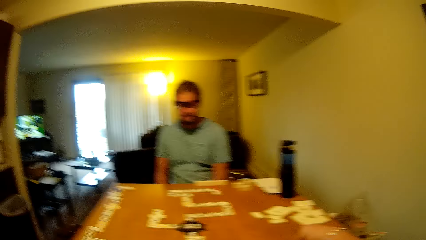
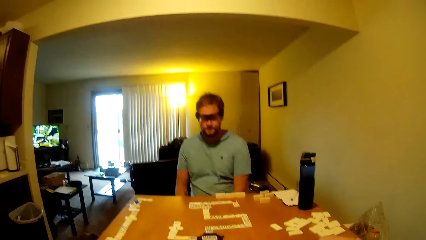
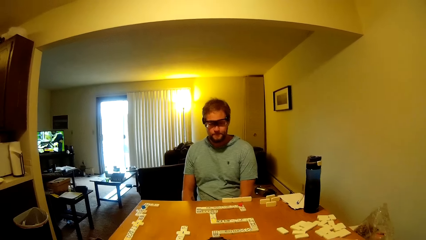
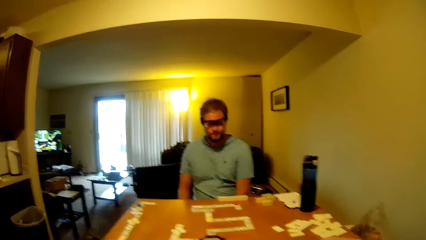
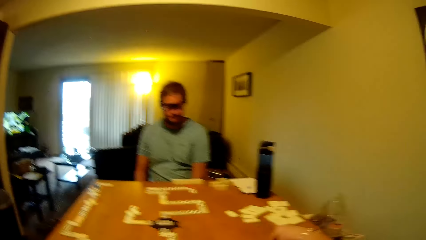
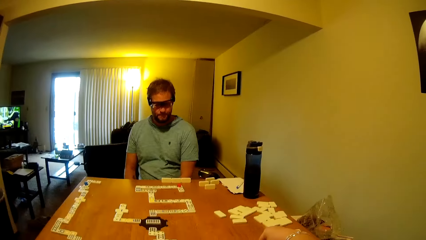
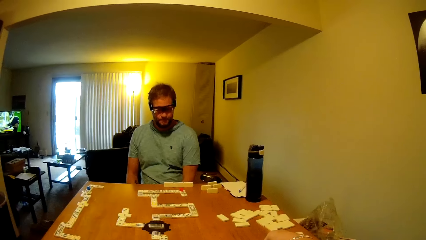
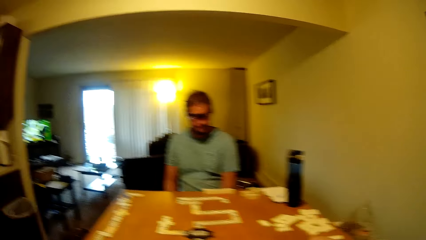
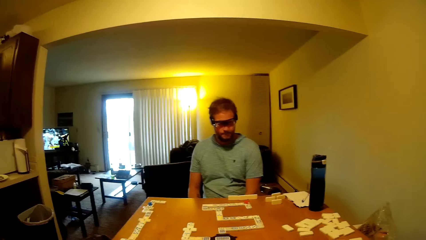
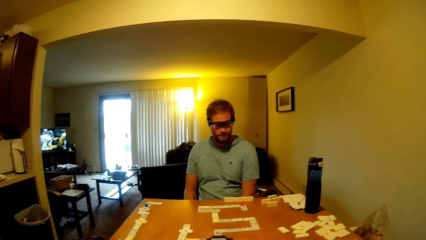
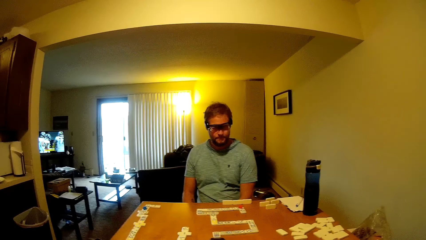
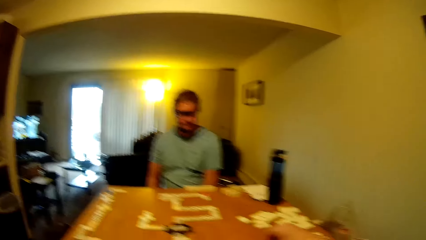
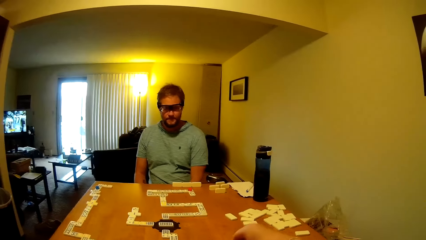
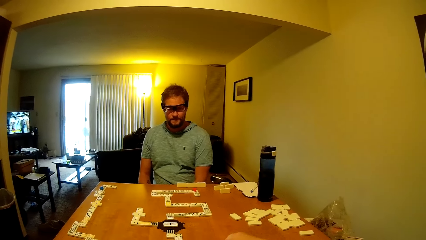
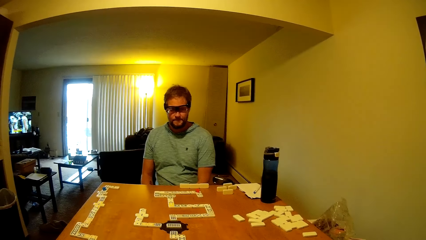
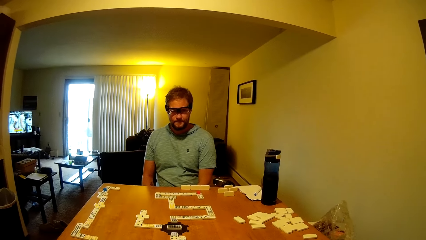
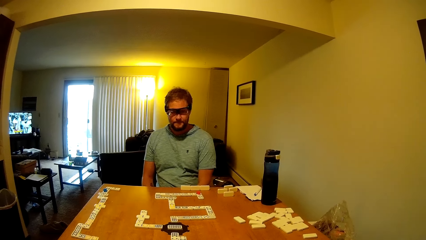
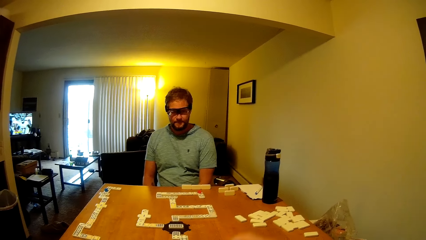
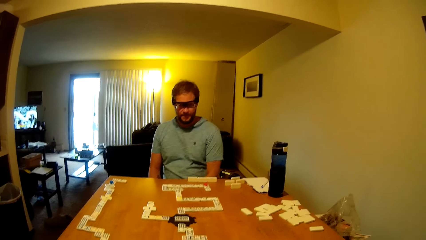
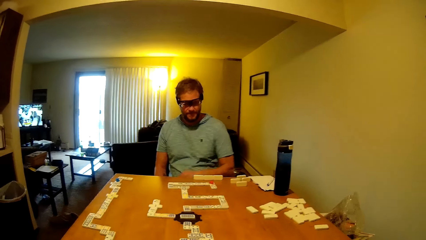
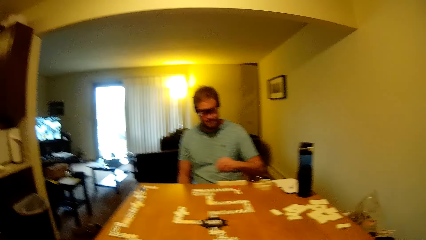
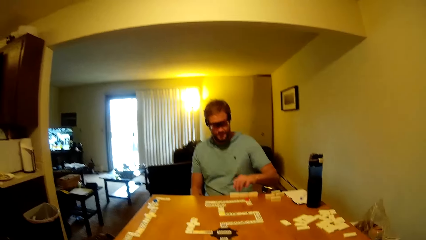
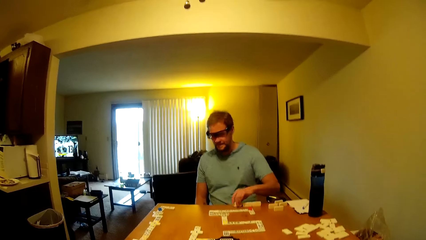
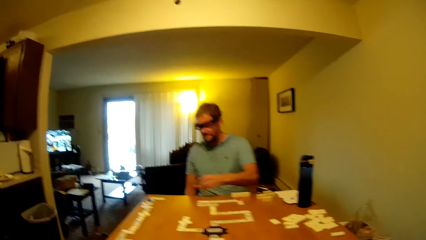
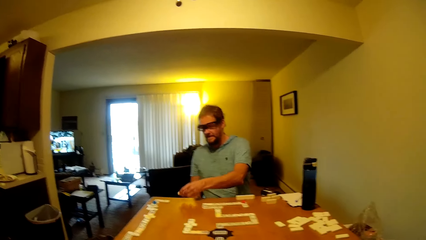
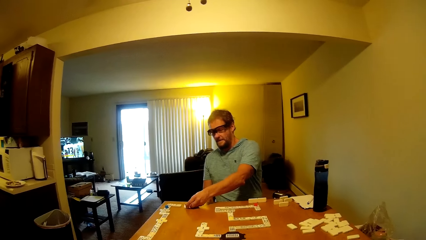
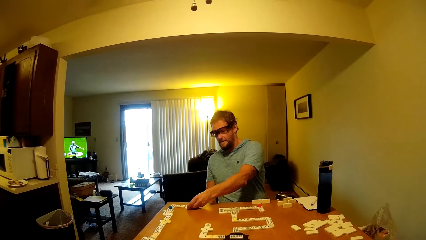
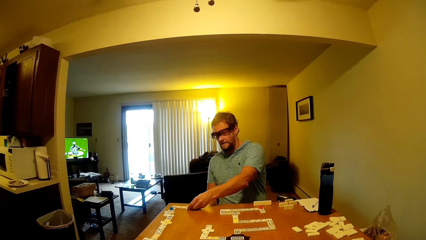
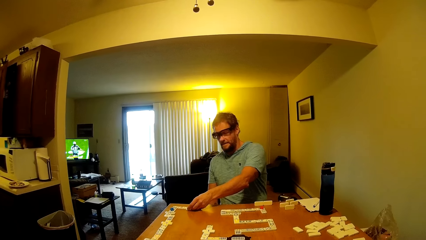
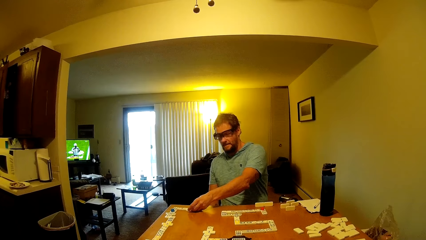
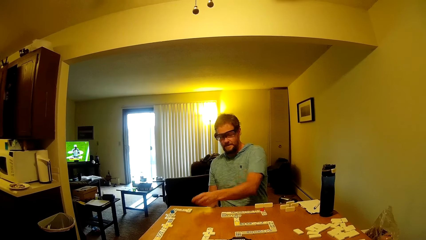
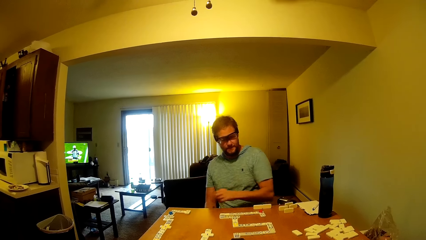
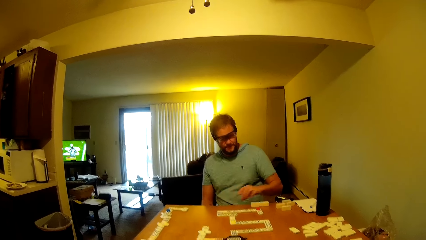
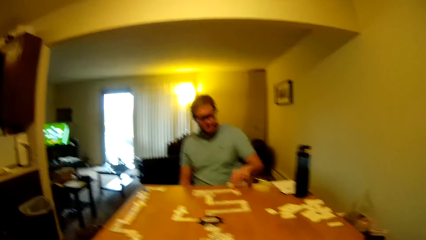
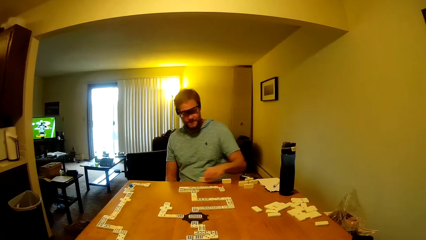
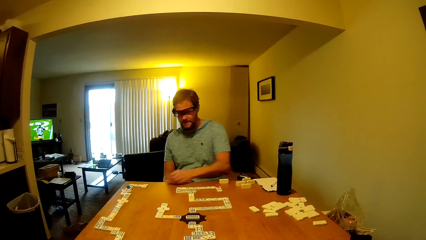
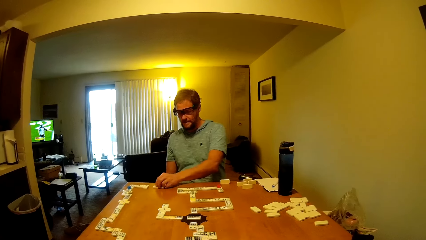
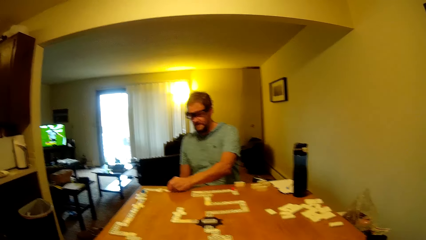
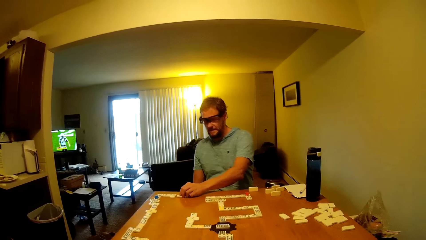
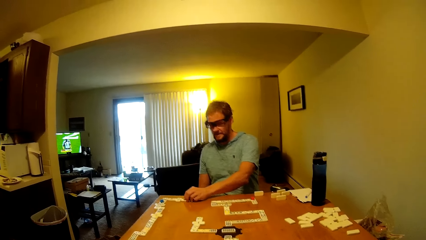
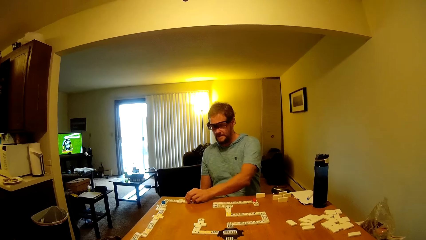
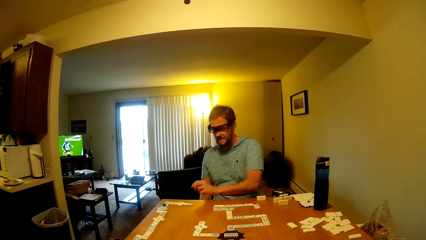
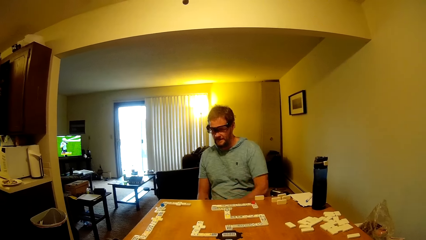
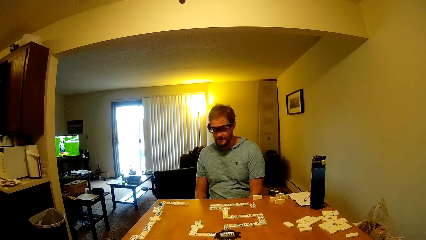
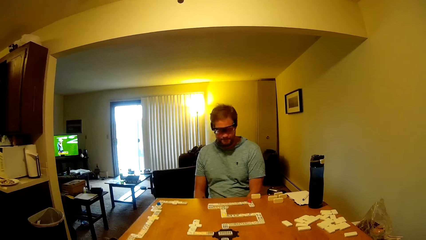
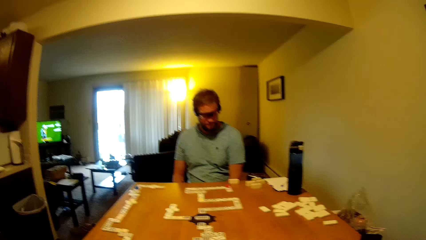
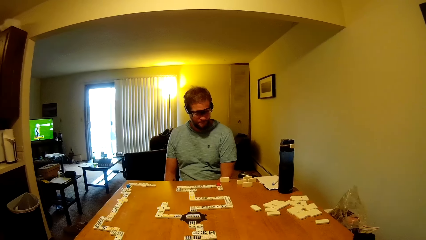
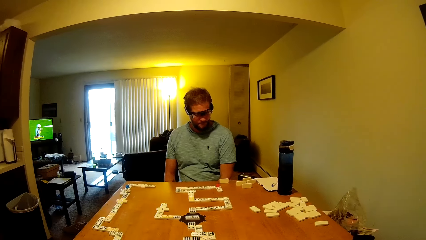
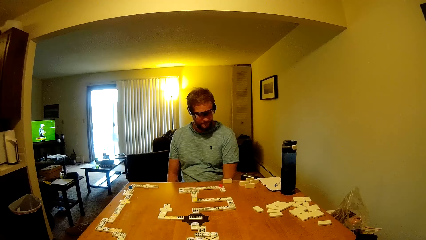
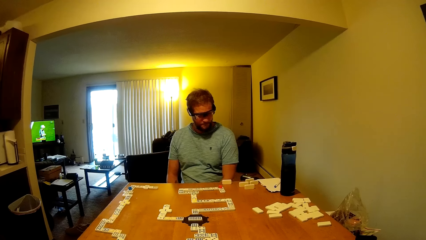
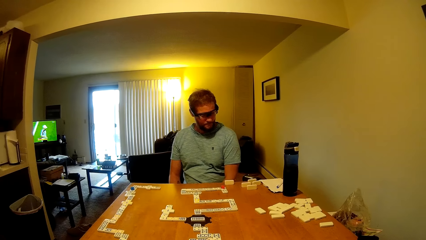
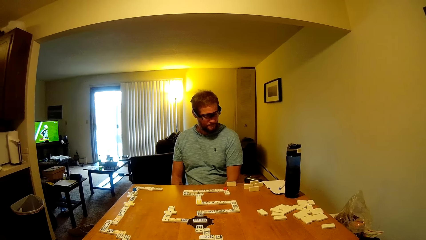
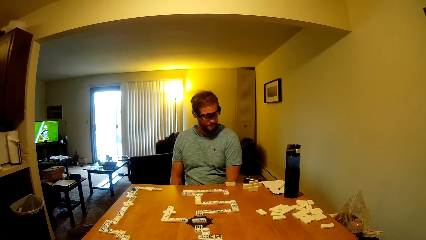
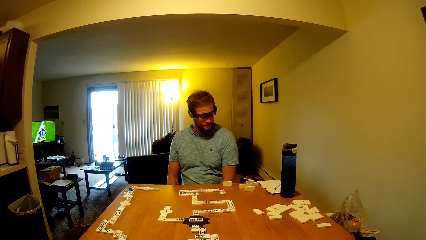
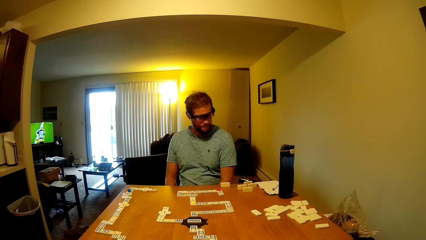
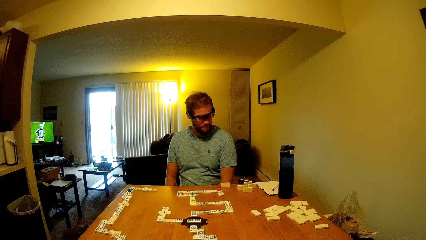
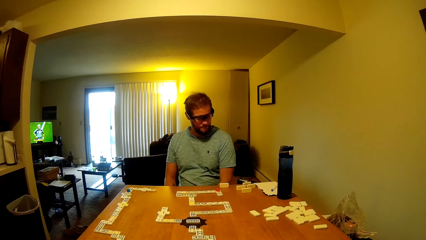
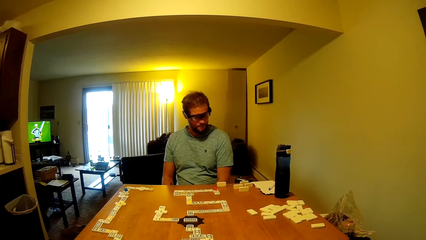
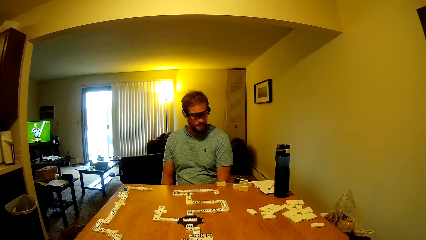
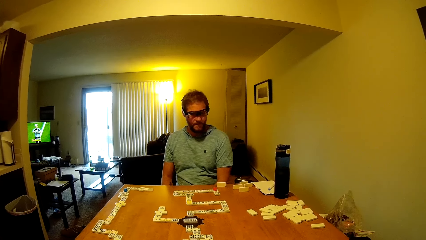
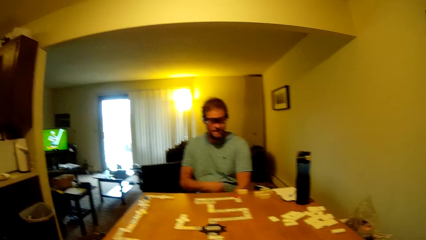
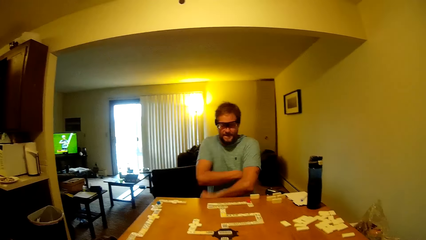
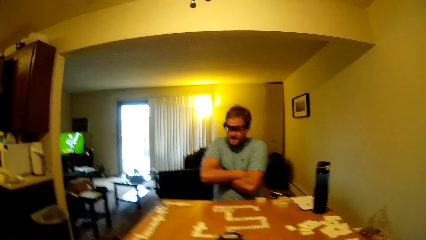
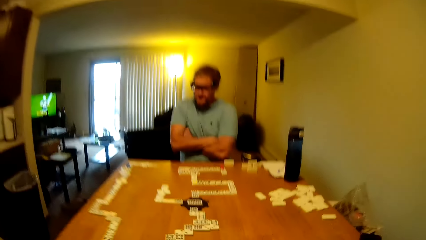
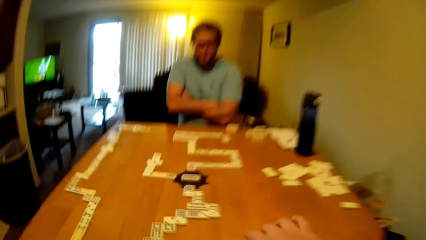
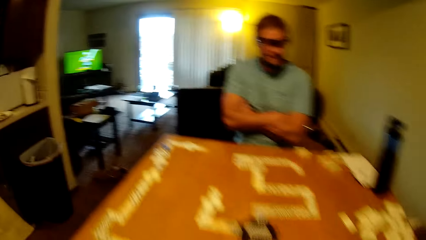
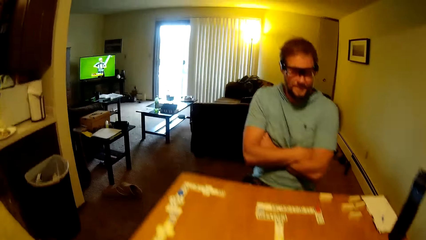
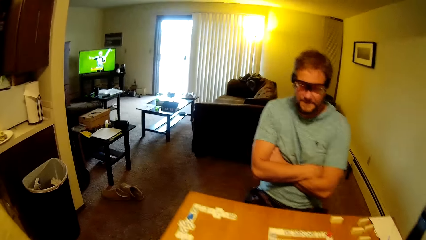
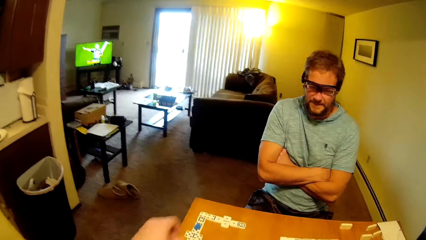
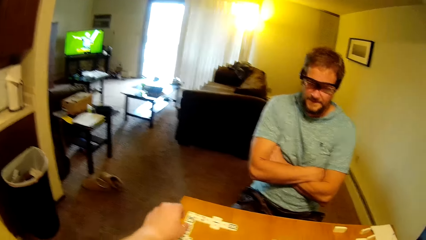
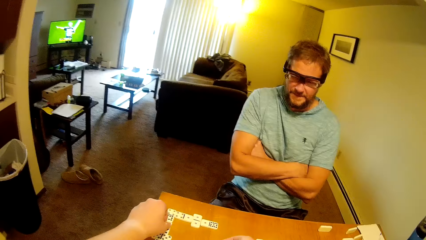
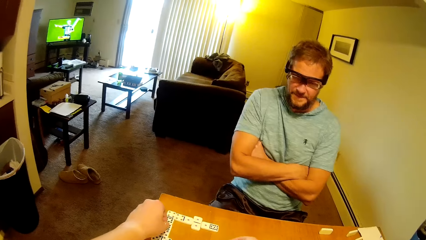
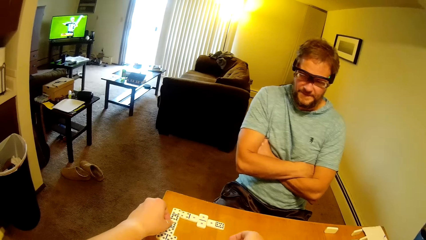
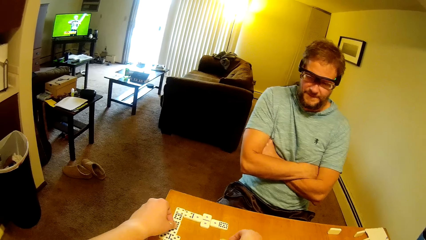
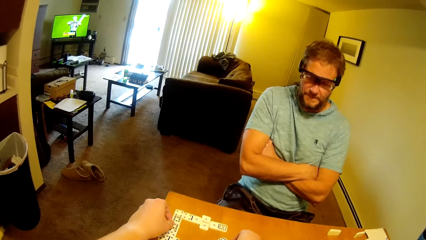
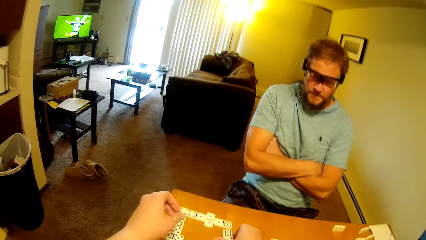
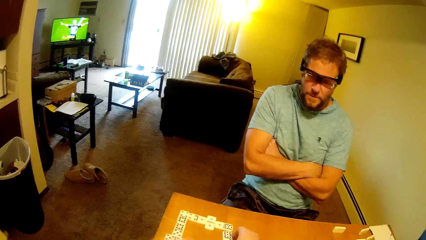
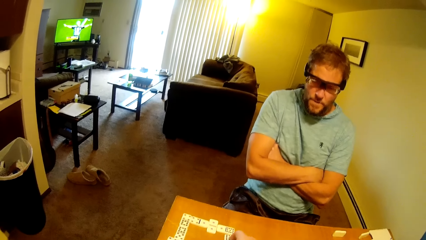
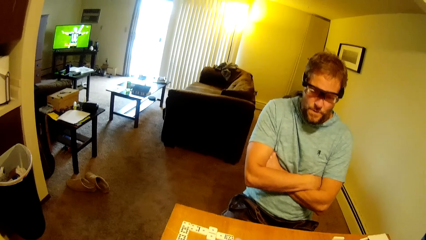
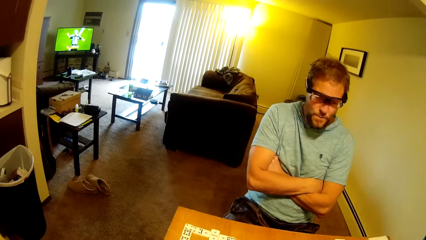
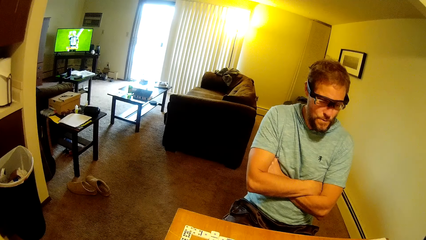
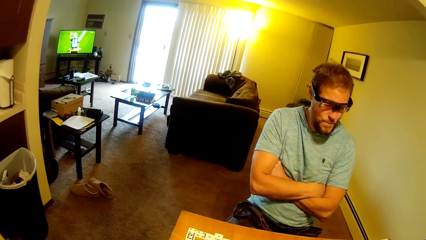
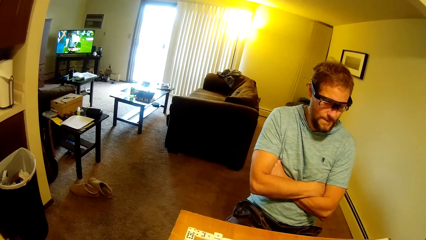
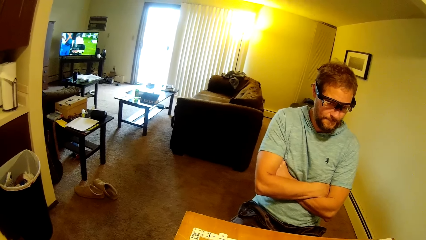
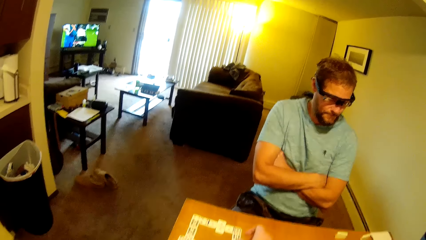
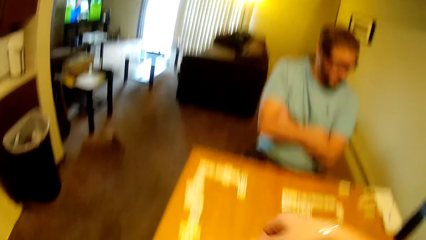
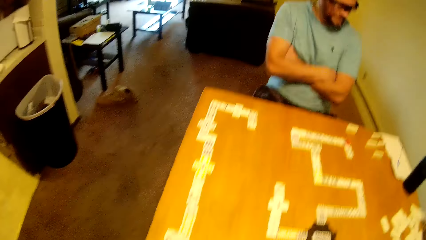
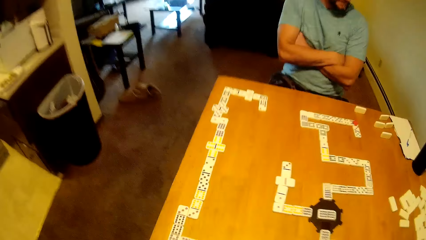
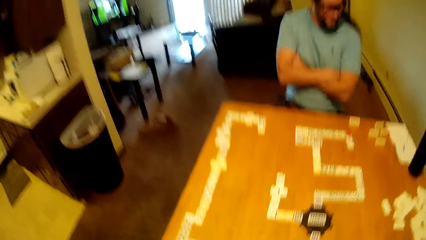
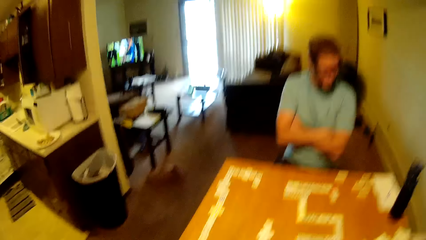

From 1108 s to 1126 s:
A man moves a dominoes piece. The camera wearer looks at the table. They play the dominoes piece. The man picks a word board from the table and places the word board on the table. The man plays dominoes pieces. The camera wearer looks at the table. The man folds the hands. The camera wearer picks the green object. They talk to the man.
